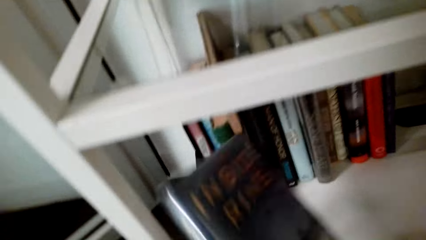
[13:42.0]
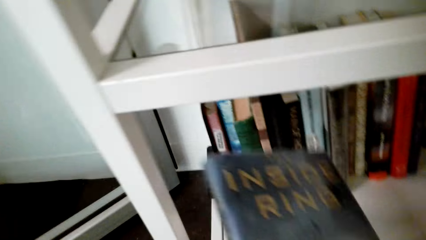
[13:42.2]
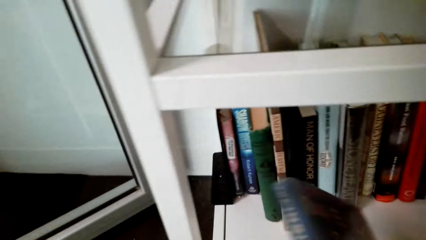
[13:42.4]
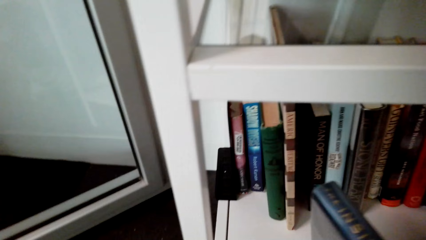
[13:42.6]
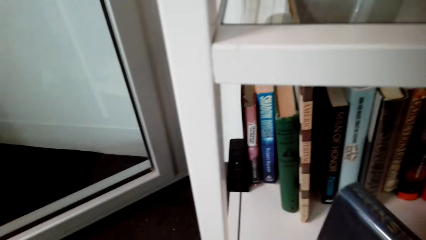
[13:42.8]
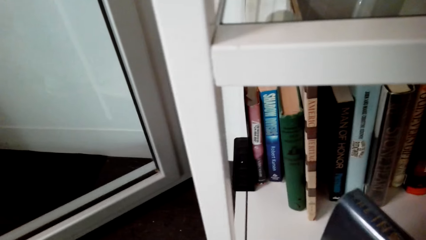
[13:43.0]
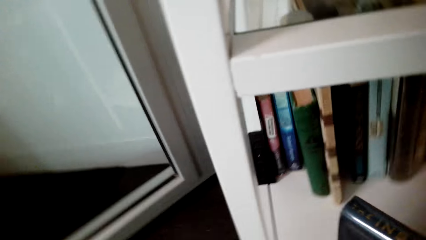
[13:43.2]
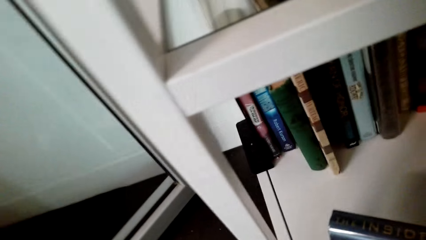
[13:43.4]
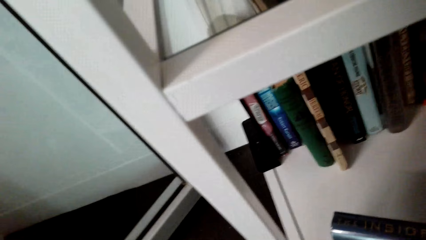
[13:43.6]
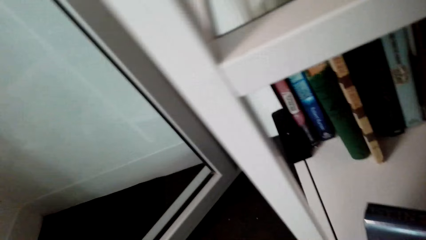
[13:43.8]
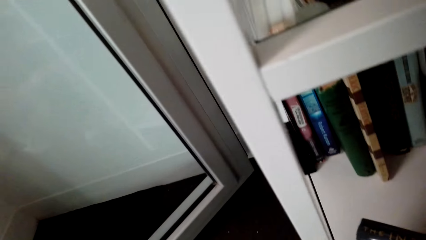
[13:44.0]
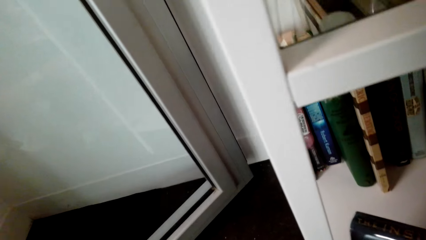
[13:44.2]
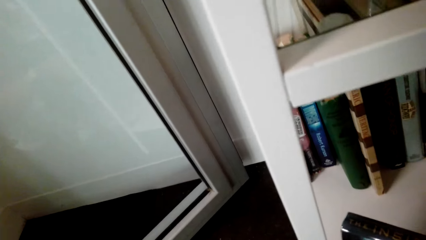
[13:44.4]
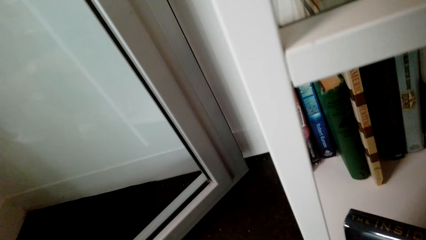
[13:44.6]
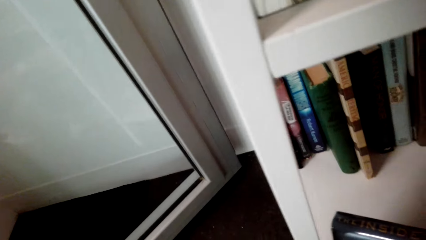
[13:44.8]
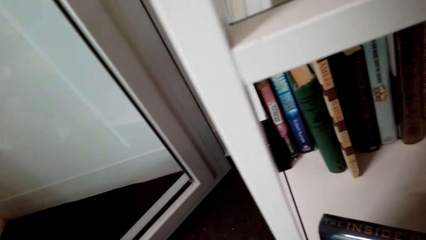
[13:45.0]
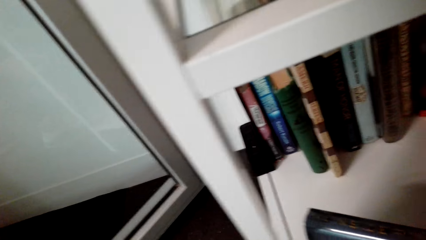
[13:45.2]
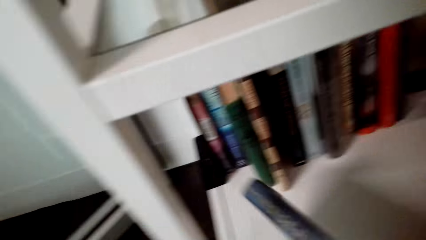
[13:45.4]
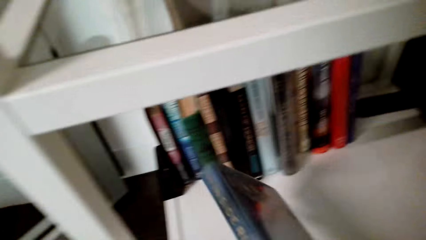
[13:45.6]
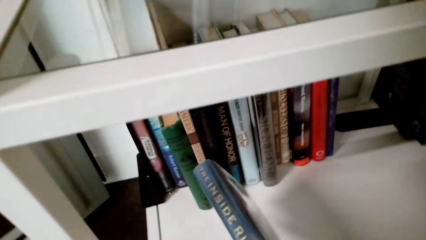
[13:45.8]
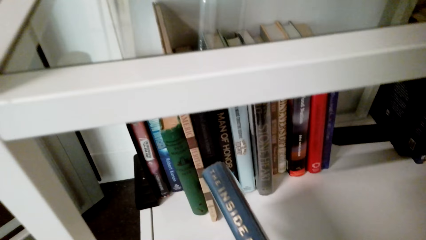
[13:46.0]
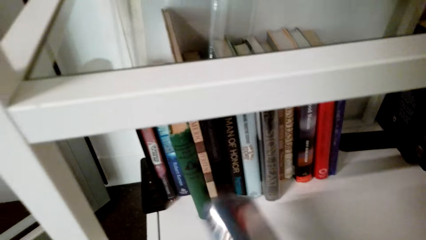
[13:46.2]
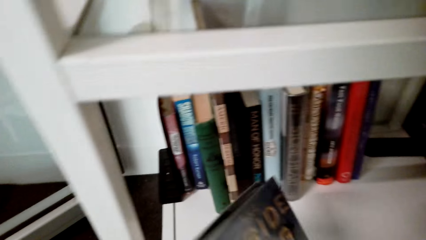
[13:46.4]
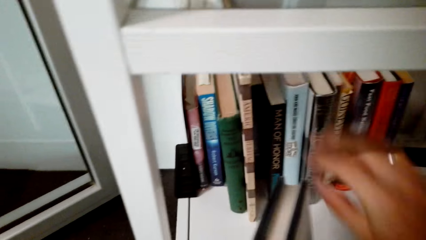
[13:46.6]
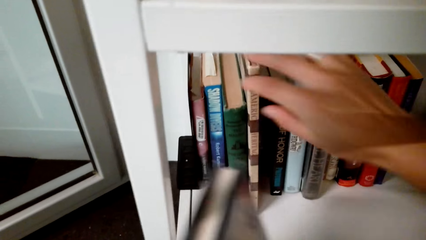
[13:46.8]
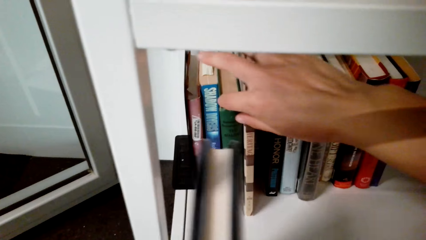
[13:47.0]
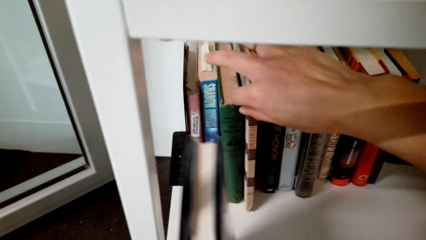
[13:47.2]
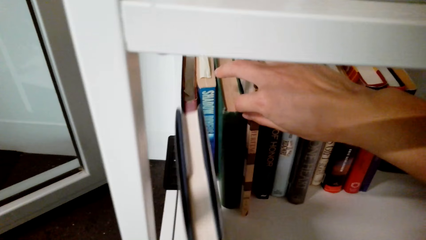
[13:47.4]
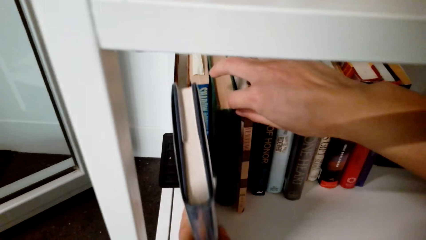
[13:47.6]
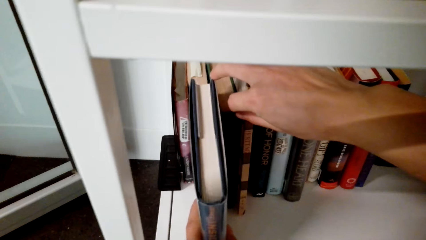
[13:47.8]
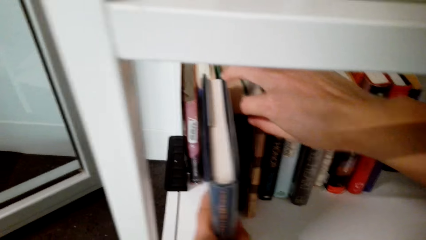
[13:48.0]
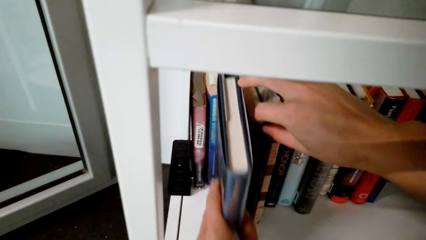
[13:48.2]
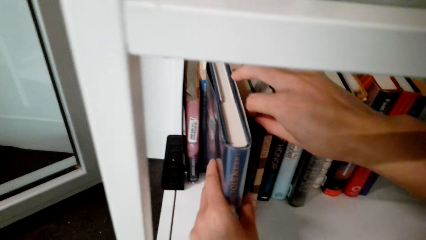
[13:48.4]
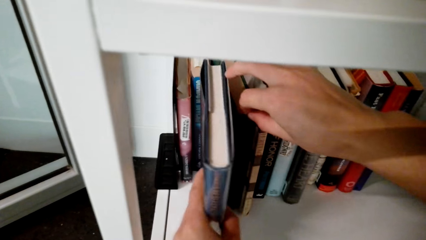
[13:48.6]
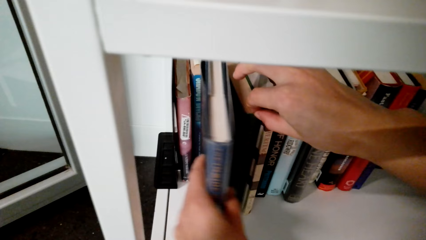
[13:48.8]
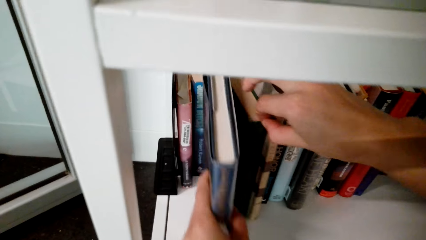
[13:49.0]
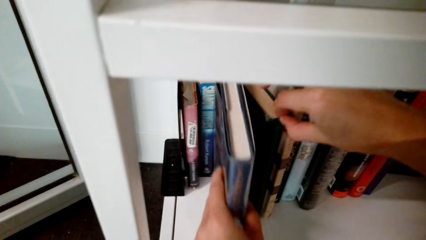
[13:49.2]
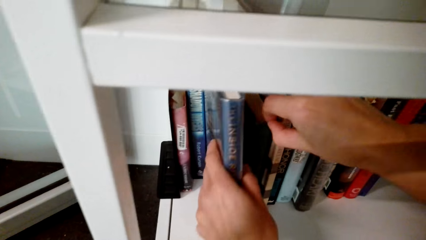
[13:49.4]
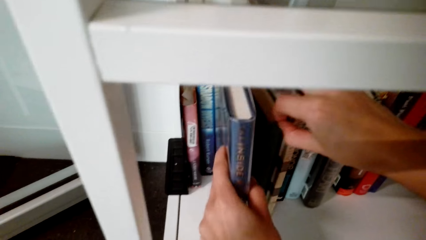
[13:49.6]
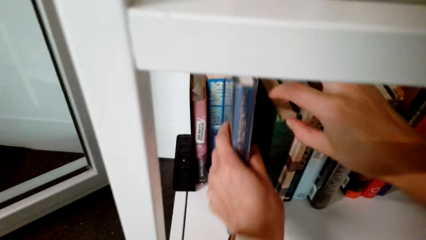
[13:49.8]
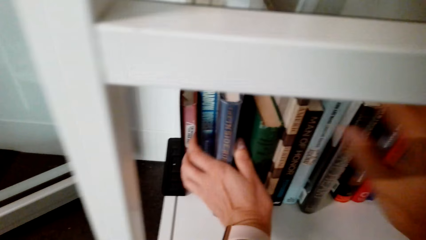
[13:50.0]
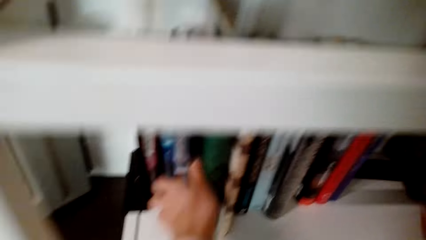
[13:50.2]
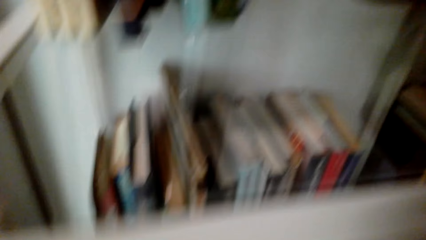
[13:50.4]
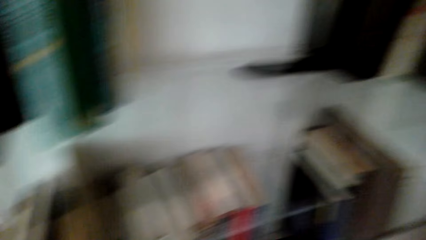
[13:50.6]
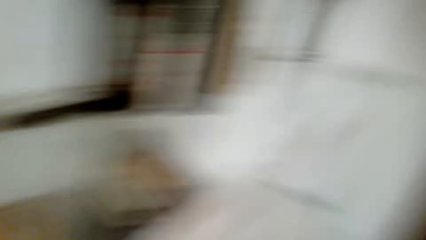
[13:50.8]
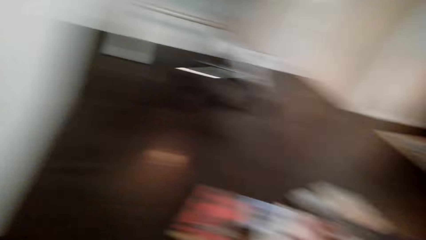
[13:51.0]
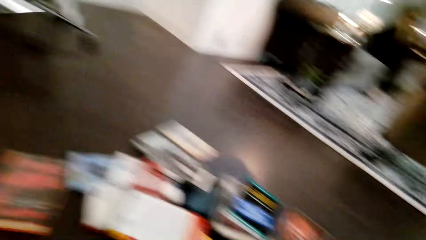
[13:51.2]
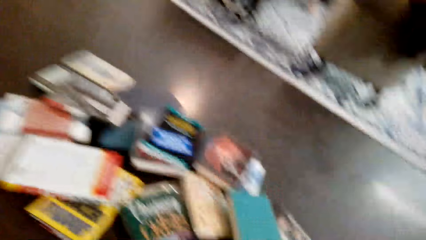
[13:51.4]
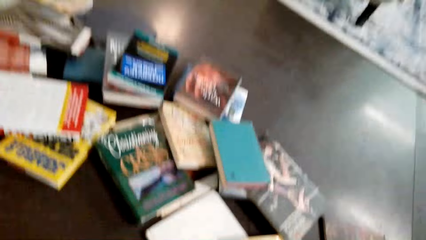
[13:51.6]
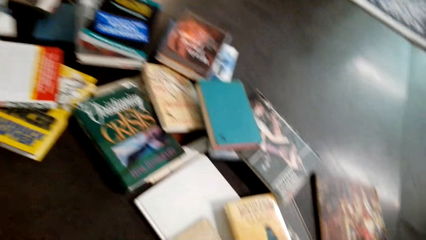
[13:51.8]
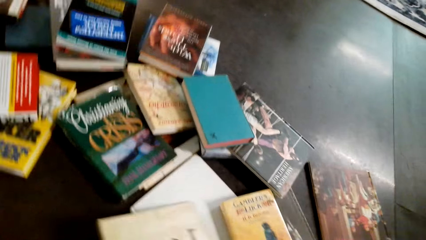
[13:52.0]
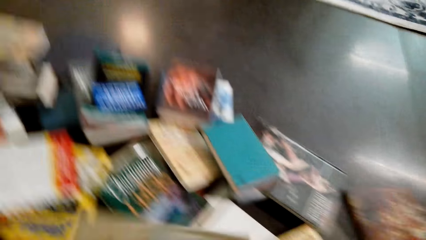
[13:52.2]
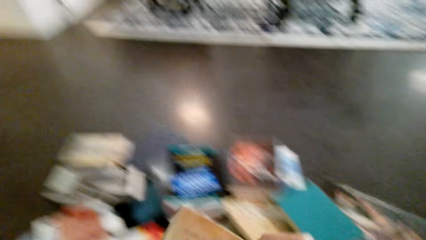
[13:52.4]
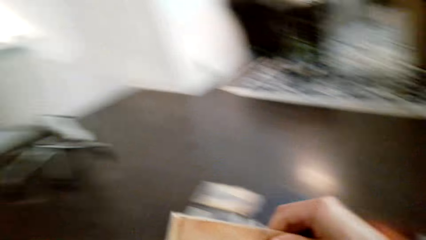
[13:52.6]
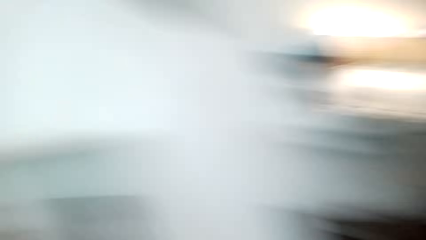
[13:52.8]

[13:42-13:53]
The camera wearer looks around the shelf. They open between the books on the bookshelf. They insert the book between other books. They pick up the book.

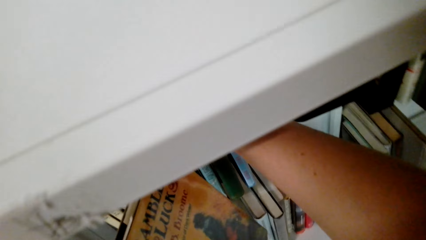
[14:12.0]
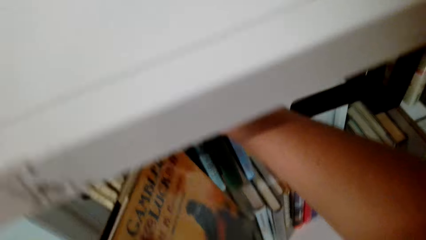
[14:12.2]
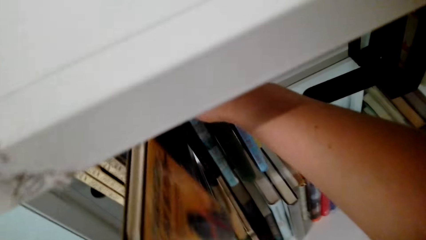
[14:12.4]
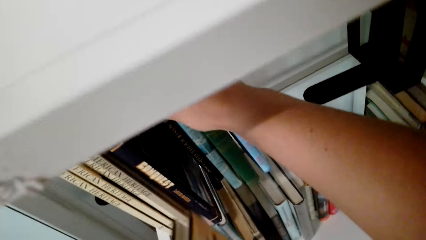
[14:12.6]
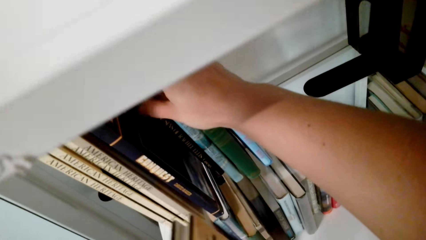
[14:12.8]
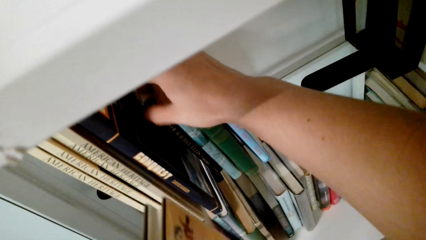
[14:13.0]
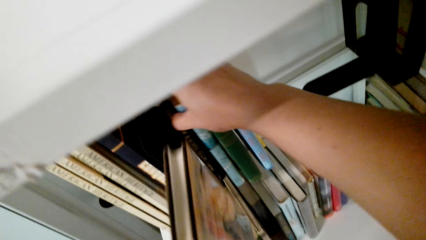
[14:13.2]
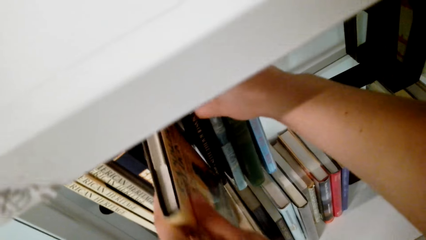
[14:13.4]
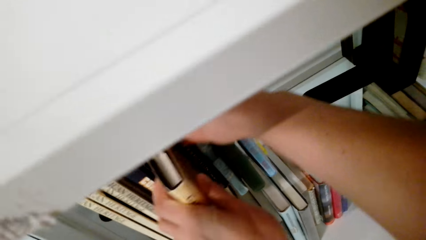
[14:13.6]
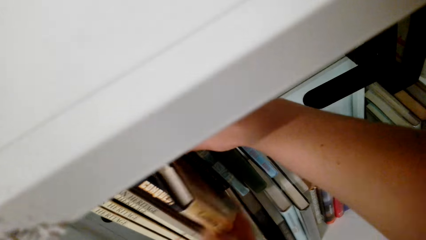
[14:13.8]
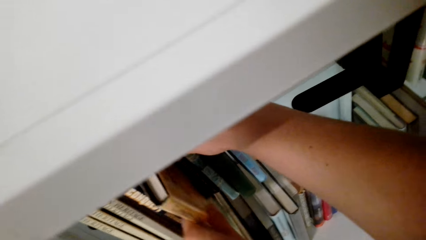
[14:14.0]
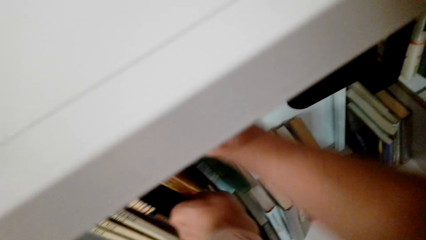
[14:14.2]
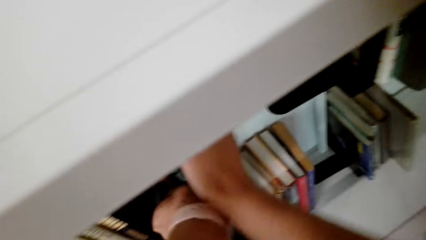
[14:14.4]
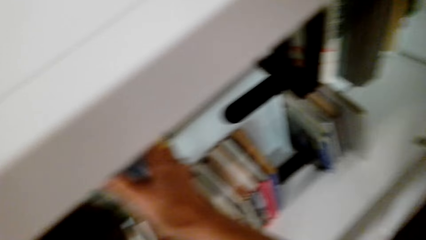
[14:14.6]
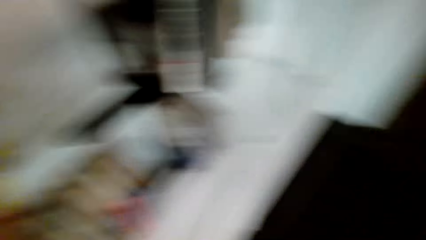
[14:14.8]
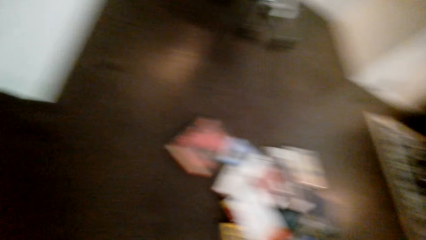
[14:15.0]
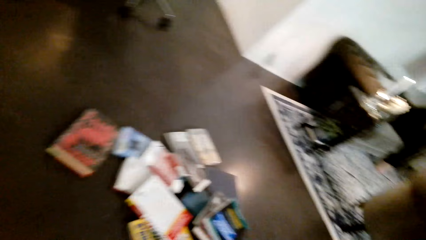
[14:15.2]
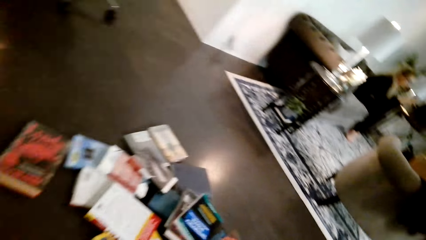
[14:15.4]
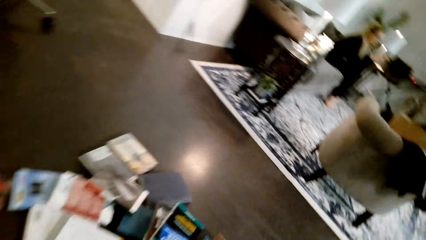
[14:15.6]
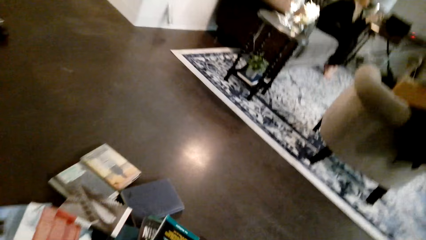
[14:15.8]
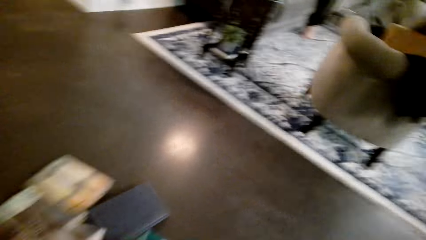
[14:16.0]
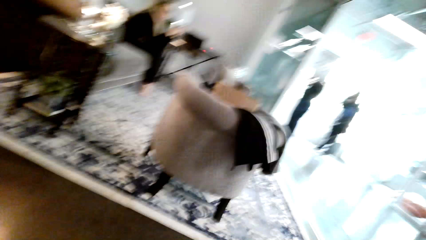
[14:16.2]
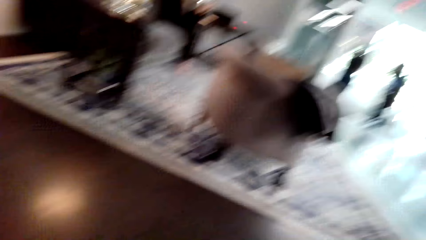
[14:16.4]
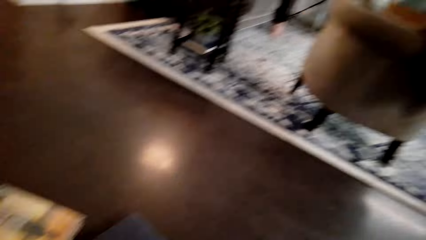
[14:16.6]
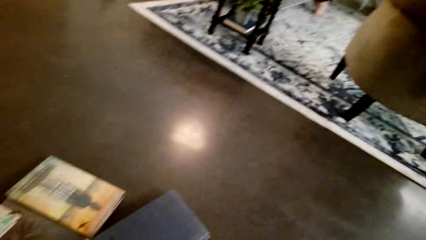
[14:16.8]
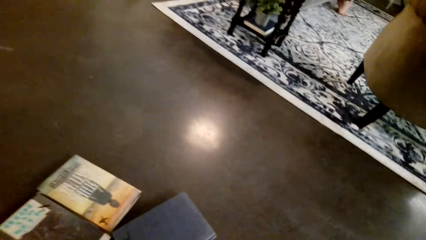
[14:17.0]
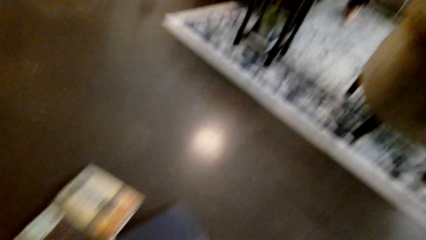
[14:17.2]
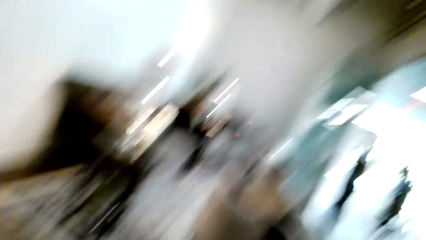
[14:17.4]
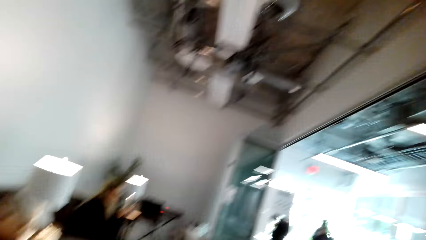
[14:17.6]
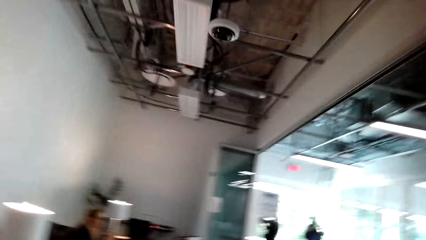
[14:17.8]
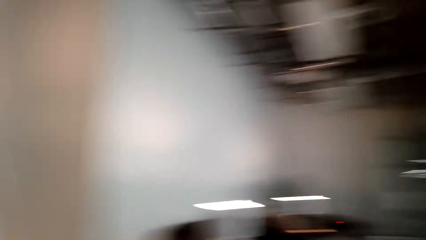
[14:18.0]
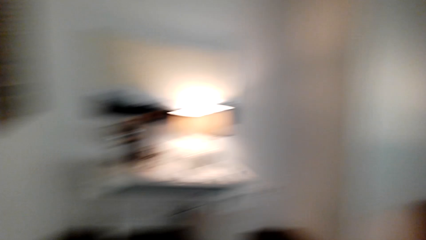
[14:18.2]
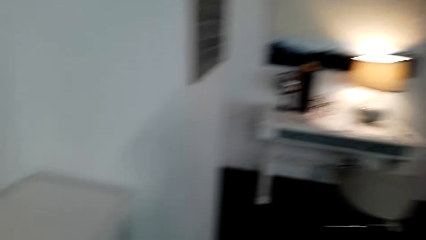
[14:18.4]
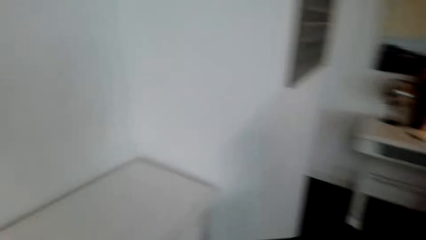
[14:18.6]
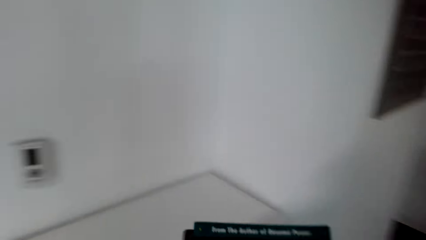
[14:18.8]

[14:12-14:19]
The camera wearer inserts the book between other books.
